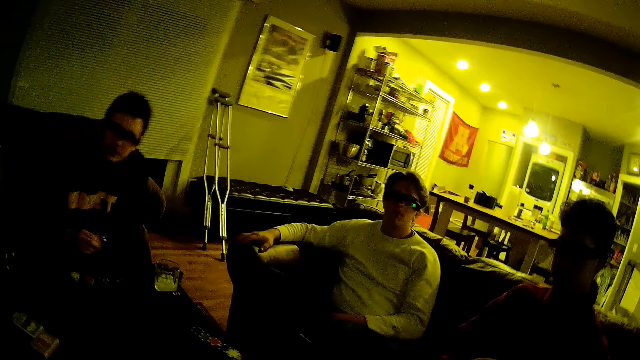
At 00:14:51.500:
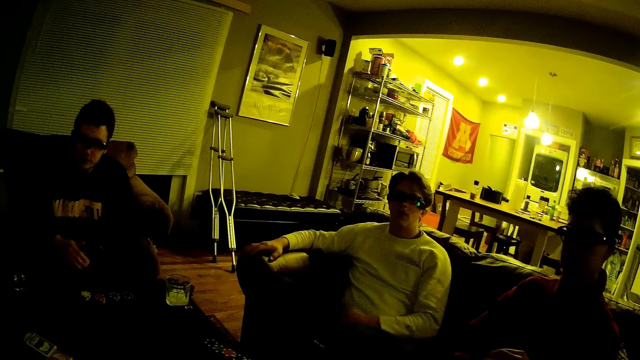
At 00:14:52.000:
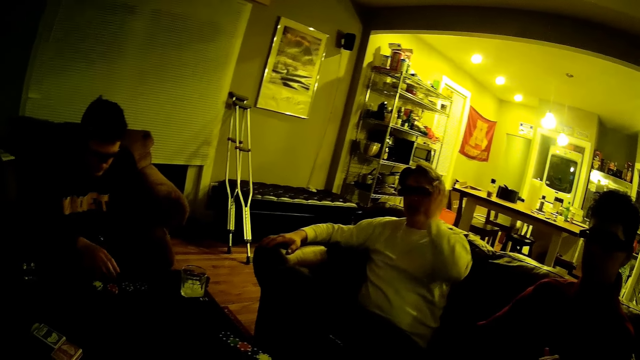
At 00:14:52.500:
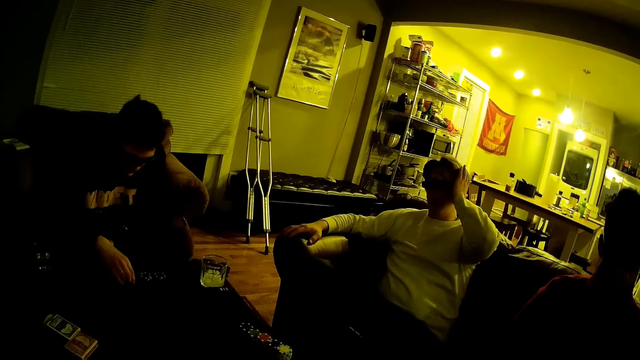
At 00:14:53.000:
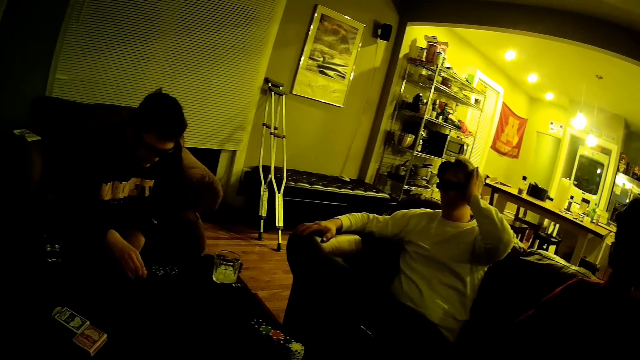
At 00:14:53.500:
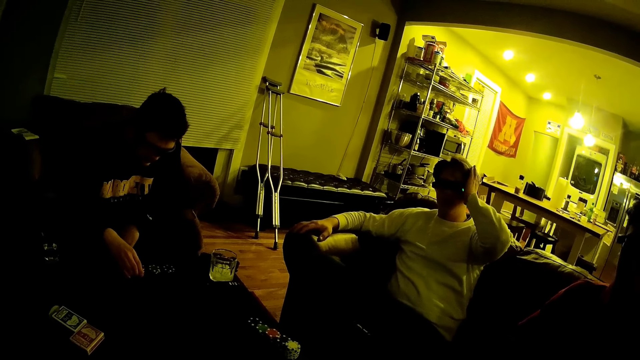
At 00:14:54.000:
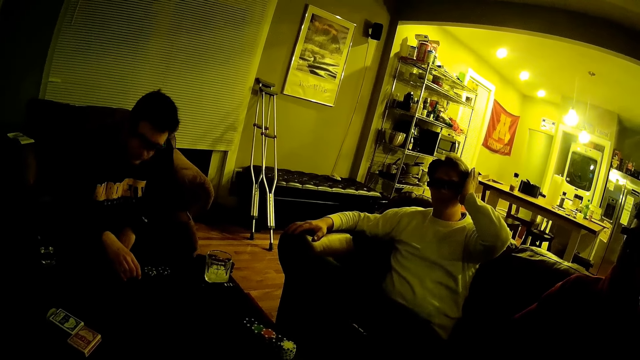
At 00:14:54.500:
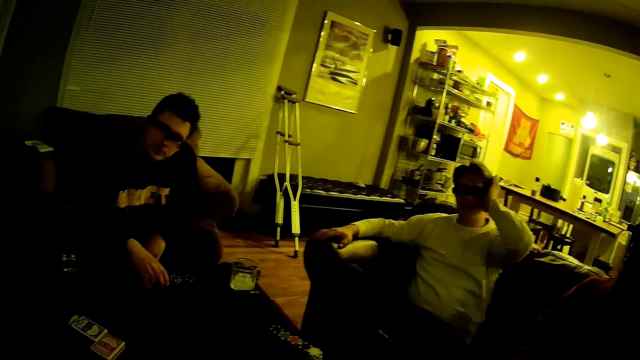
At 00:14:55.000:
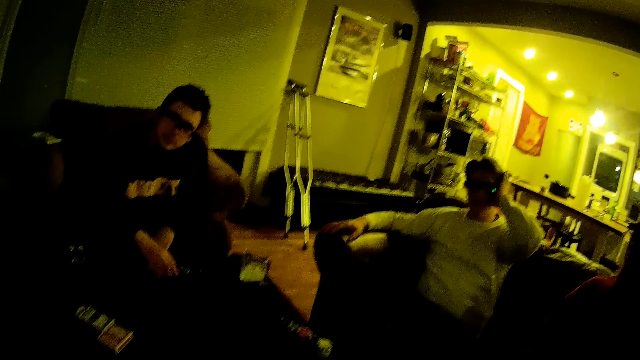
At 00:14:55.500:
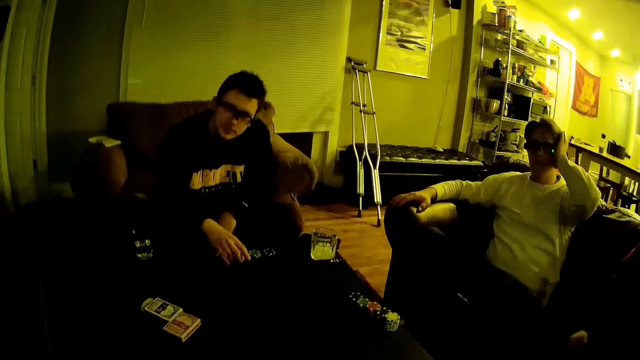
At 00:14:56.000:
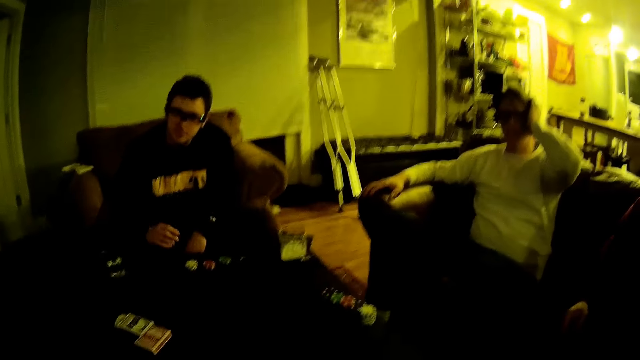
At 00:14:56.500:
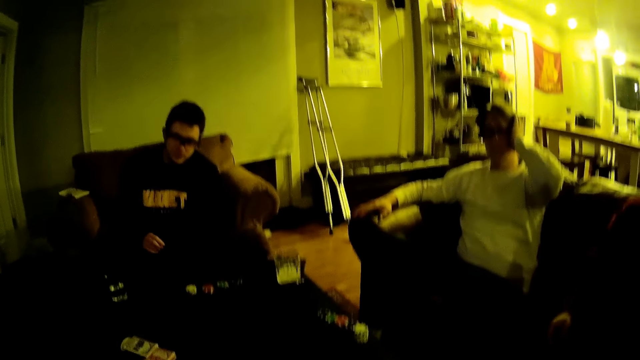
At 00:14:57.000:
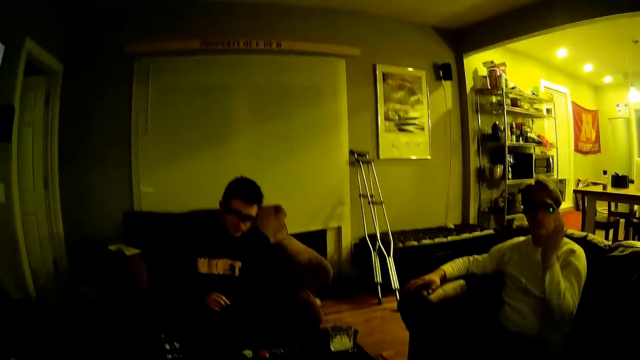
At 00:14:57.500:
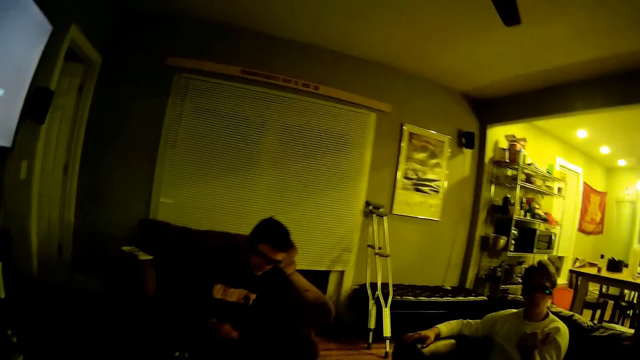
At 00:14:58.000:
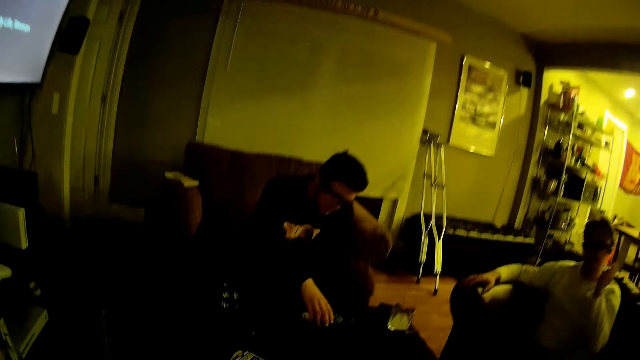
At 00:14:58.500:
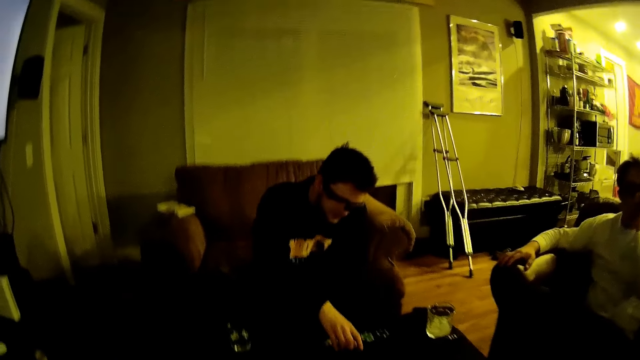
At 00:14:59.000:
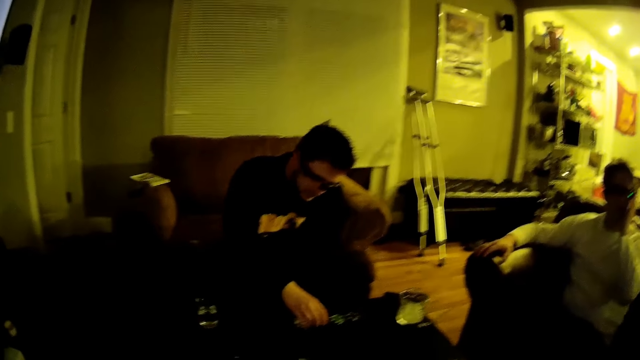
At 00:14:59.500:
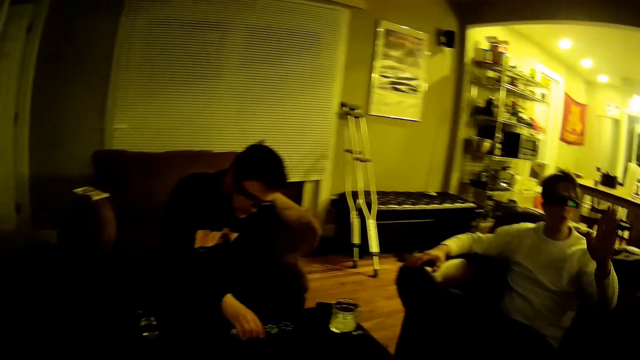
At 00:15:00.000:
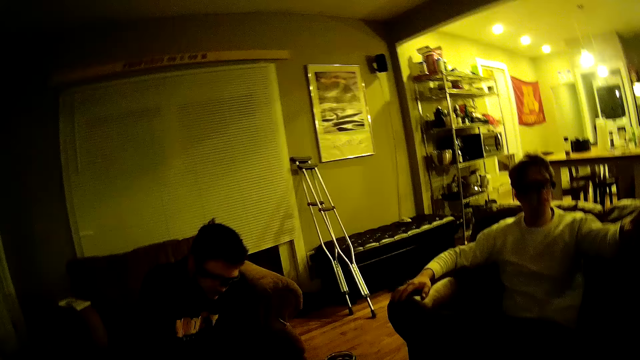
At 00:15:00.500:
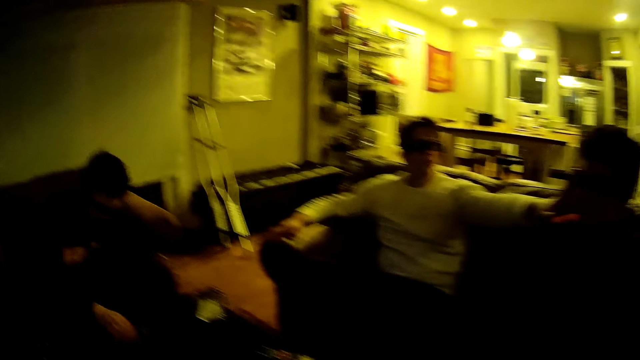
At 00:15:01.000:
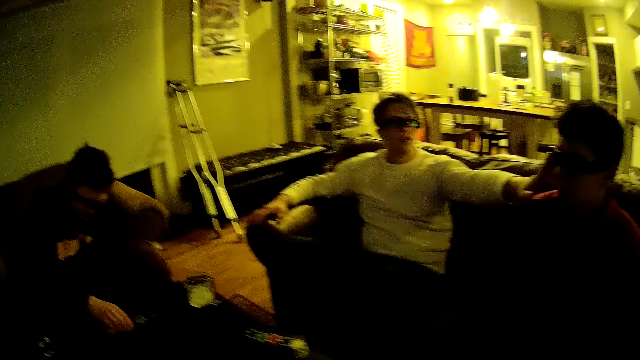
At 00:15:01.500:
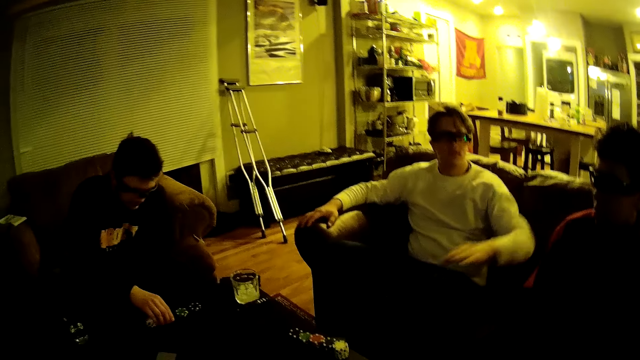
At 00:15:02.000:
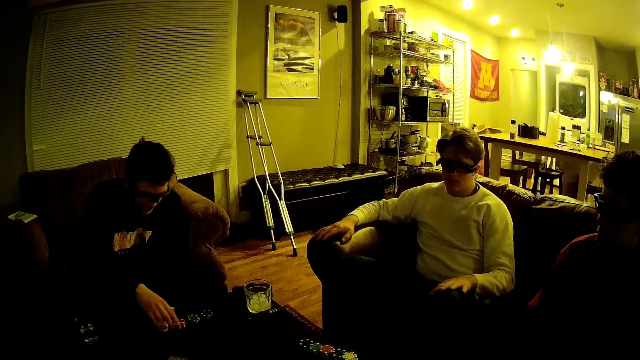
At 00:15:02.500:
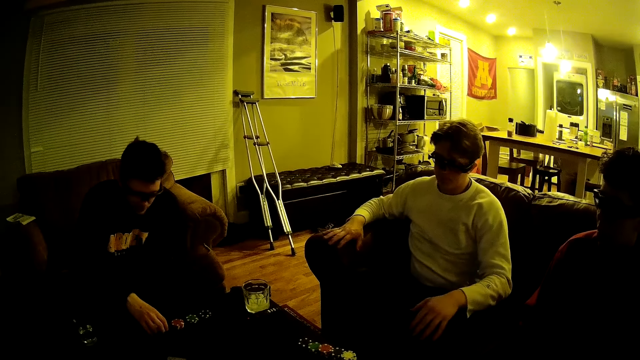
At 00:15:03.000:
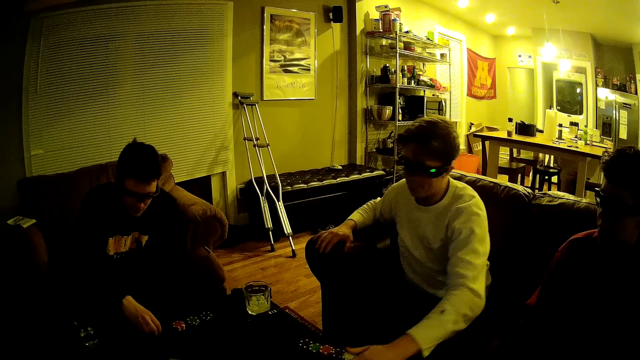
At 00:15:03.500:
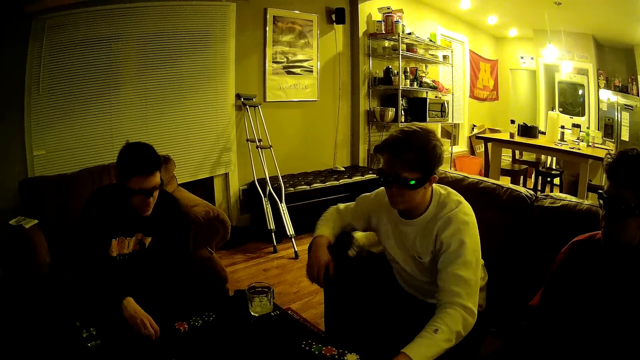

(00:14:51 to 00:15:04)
A man touches the glasses on his face with his left hand. Another man touches poker chips on the table with his right hand. The first man rubs his head with his left hand. The camera wearer looks around. The first man gesticulates with his left hand and drops his left hand. The camera wearer looks around. The other man picks up a poker chip on the table with his right hand. The first man stretches his left hand and drops his left hand.

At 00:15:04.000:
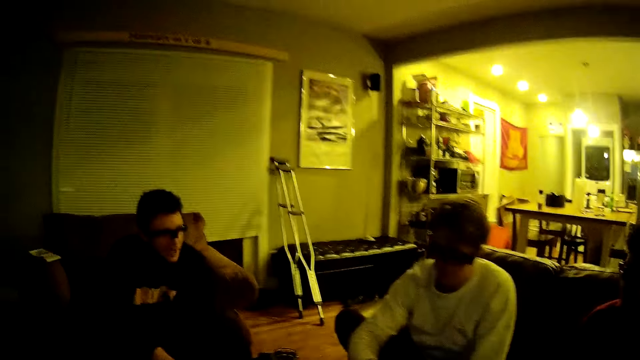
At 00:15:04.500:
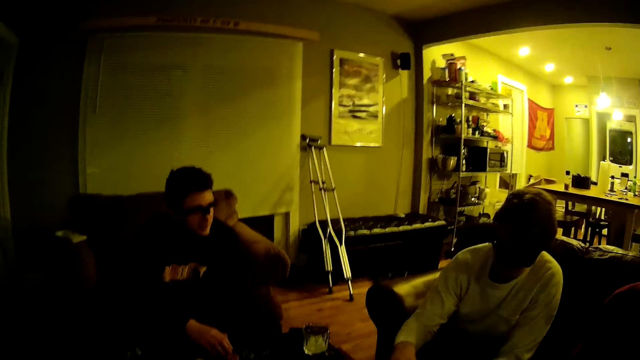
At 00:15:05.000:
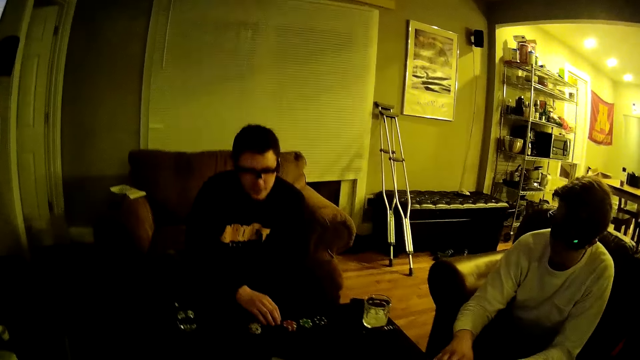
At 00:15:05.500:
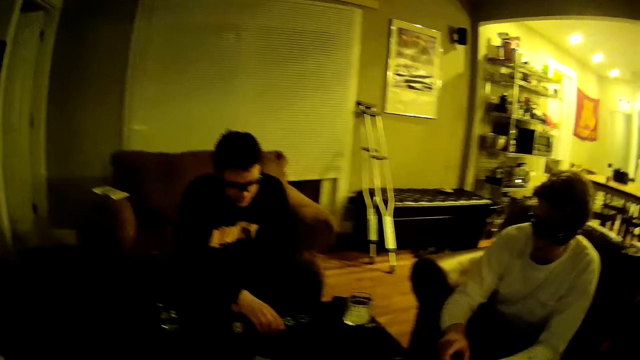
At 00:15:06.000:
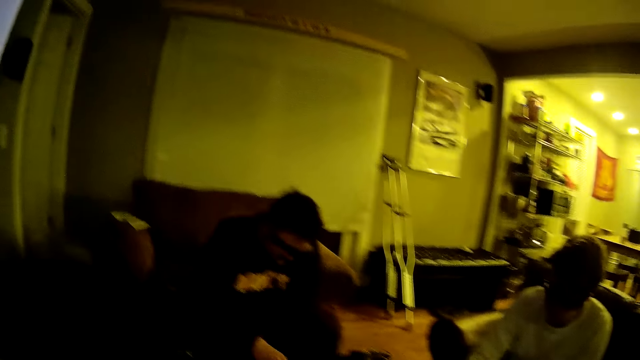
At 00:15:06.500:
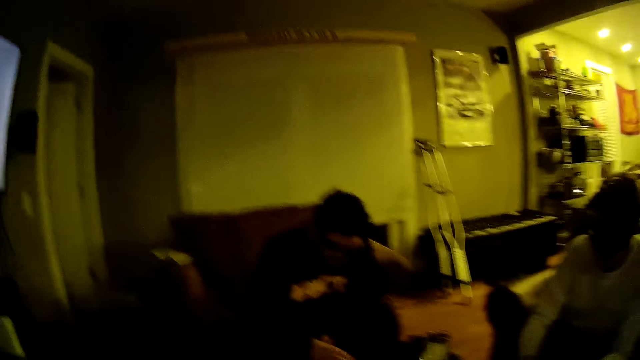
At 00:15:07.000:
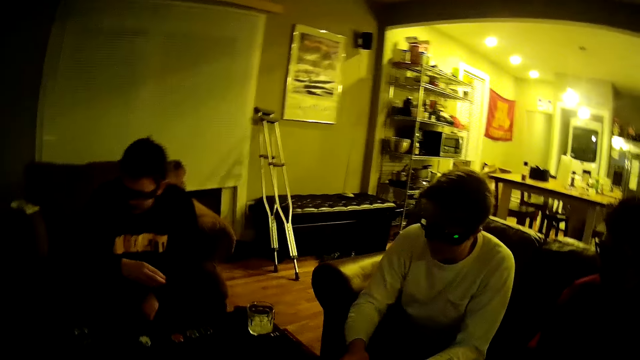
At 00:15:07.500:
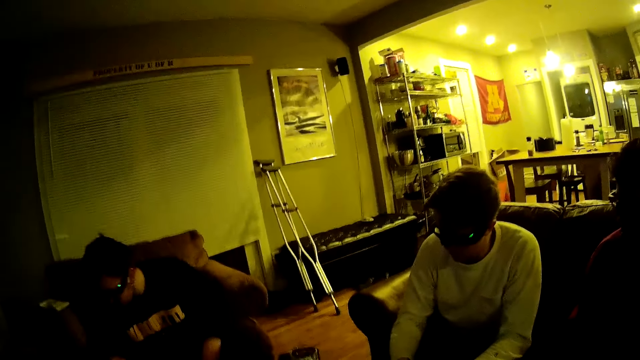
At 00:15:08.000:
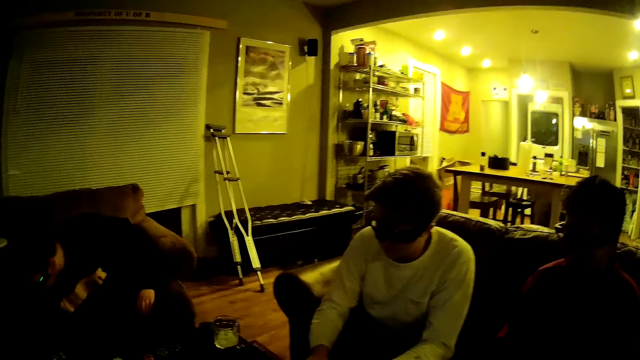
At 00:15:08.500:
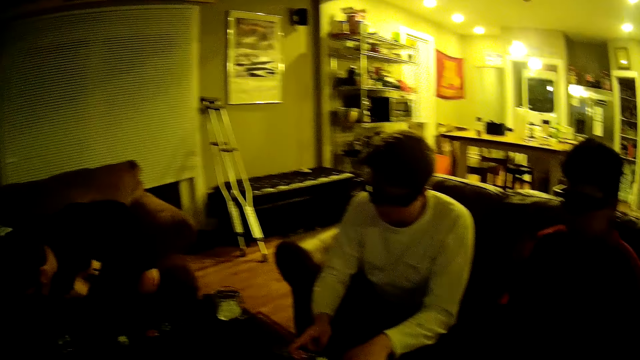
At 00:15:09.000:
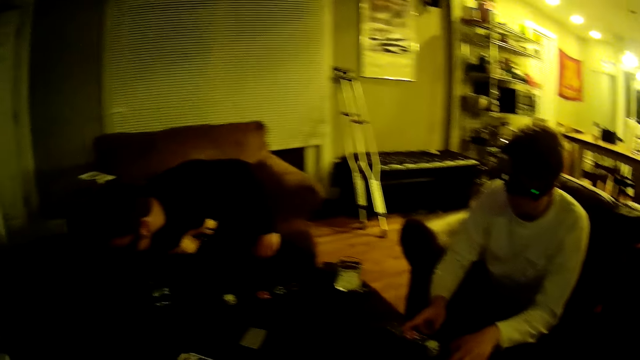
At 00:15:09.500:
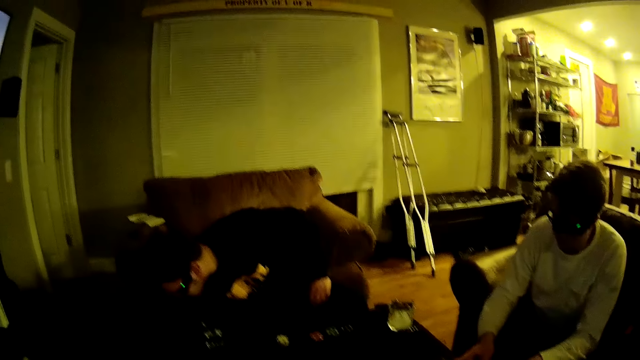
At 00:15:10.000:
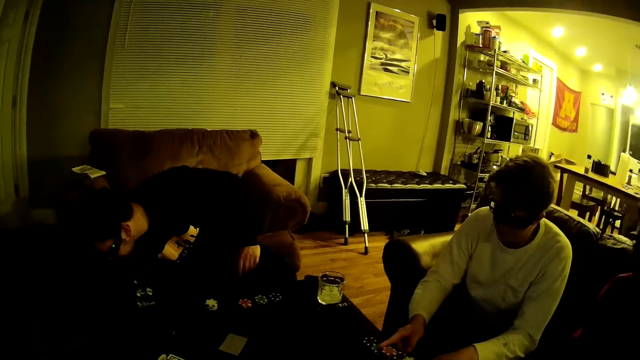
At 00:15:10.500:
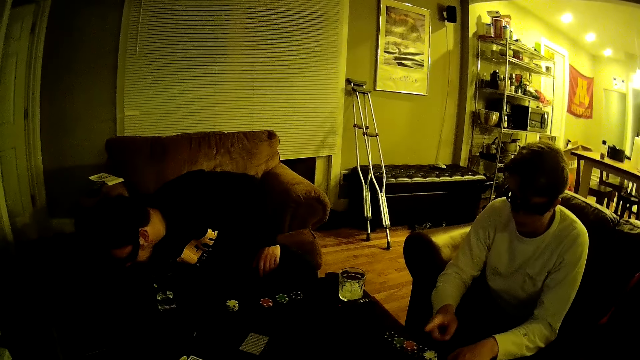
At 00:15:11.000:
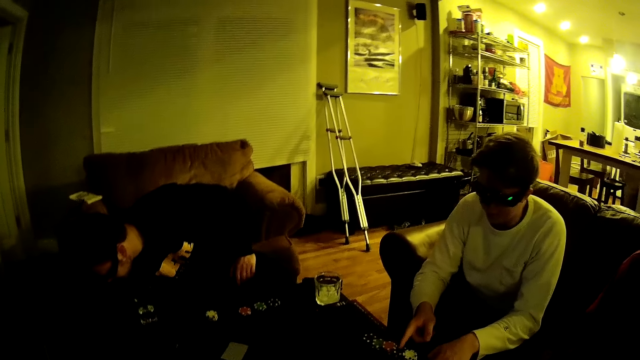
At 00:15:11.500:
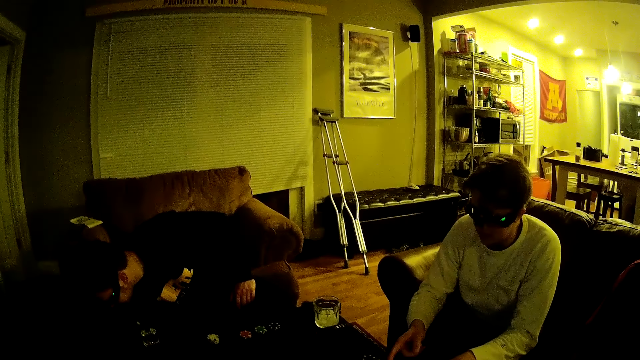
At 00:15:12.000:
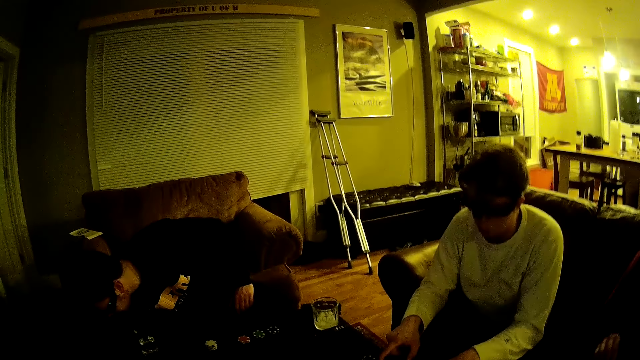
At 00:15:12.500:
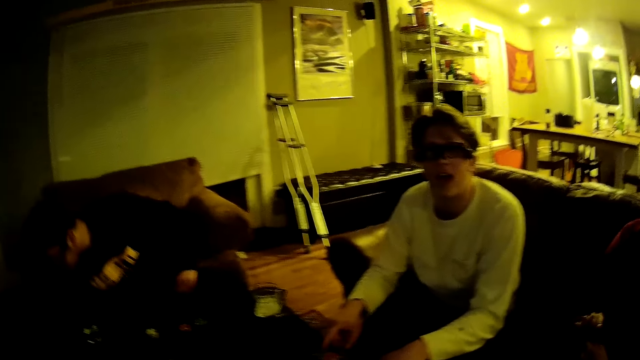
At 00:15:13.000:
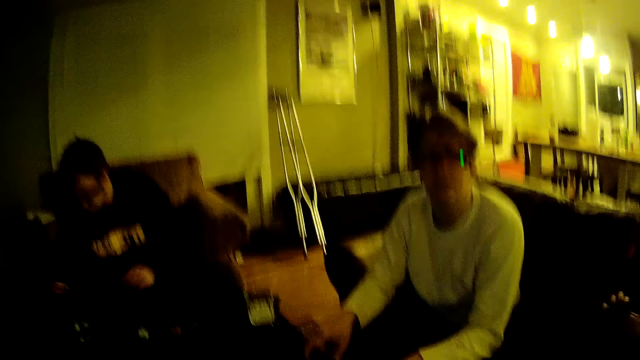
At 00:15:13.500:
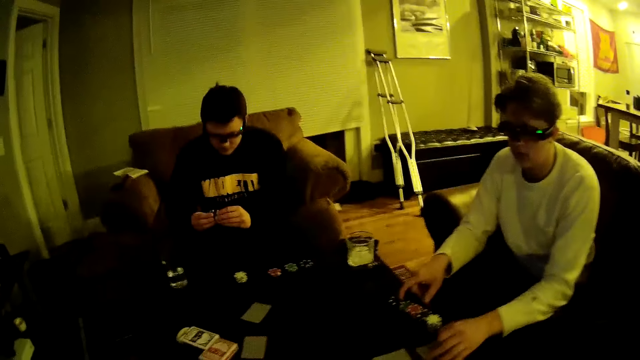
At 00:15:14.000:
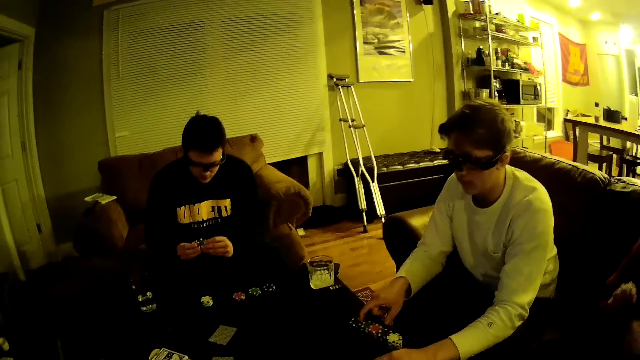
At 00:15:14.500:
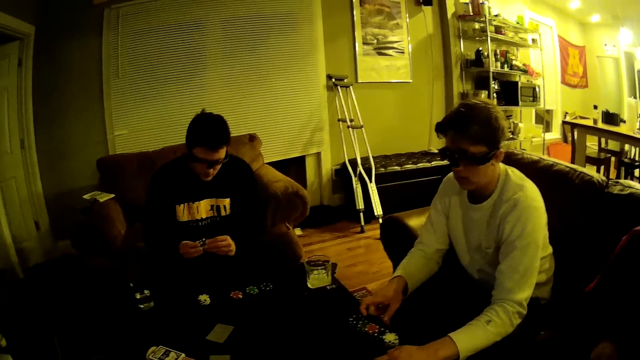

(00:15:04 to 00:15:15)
The camera wearer looks around. A man bends down. He counts some poker chips on the table with his right hand. The camera wearer looks around. The man raises up. He holds the poker chip with both hands.
